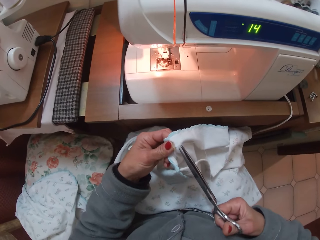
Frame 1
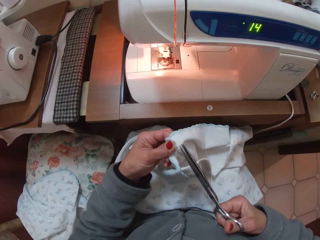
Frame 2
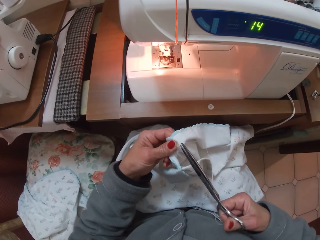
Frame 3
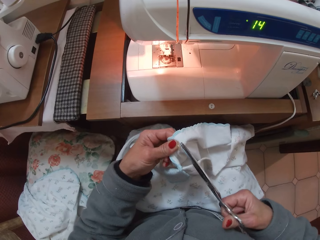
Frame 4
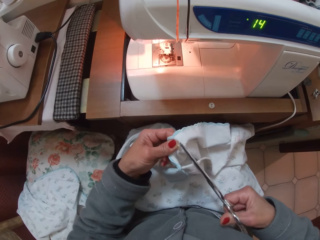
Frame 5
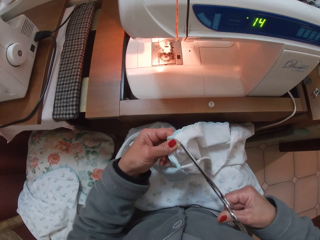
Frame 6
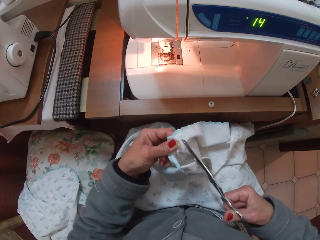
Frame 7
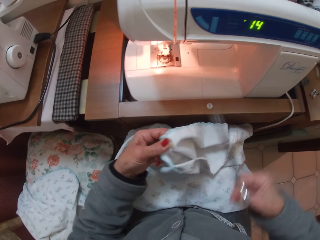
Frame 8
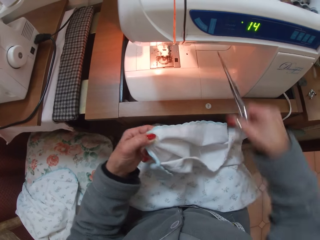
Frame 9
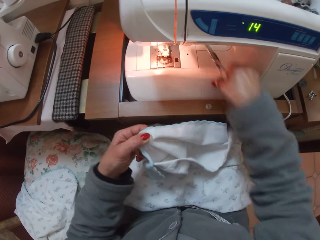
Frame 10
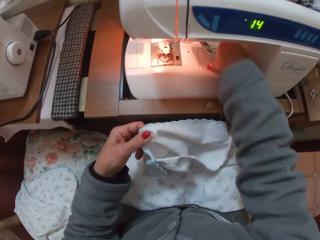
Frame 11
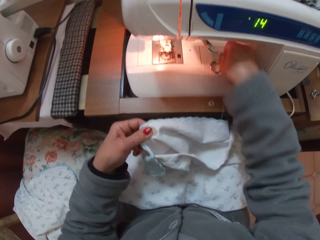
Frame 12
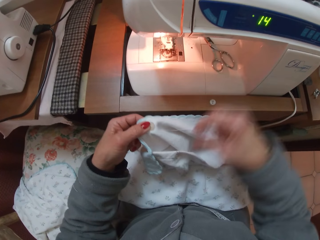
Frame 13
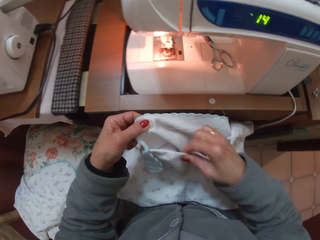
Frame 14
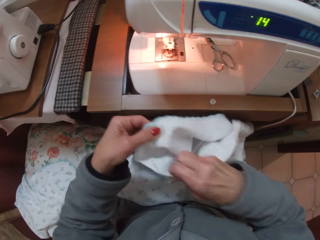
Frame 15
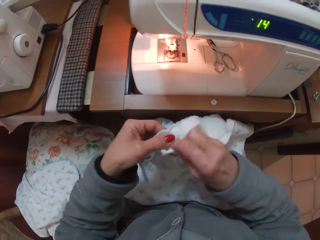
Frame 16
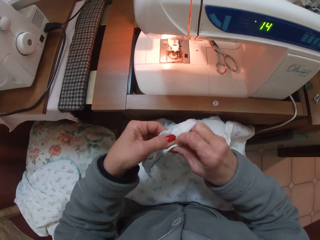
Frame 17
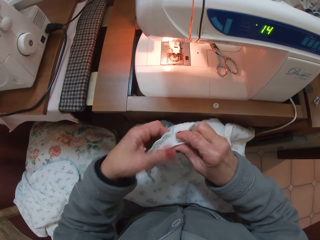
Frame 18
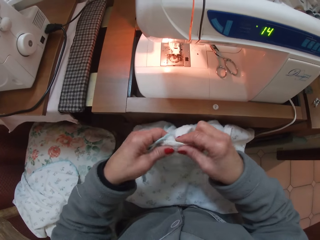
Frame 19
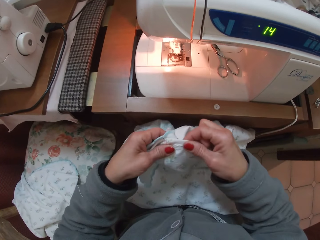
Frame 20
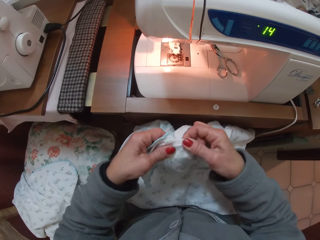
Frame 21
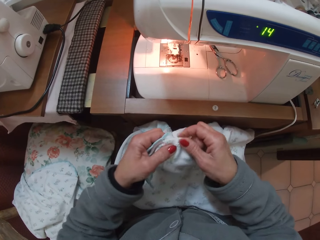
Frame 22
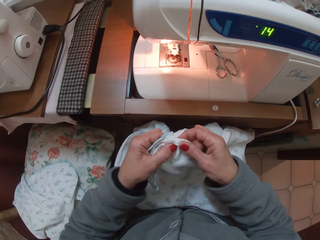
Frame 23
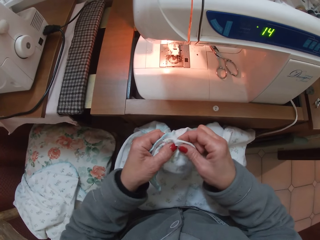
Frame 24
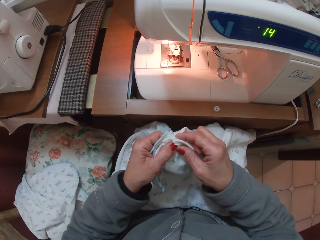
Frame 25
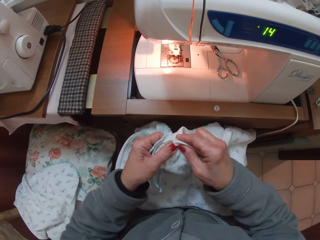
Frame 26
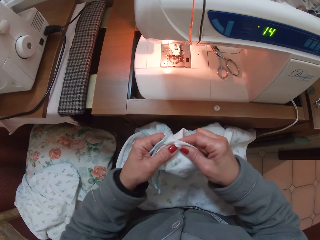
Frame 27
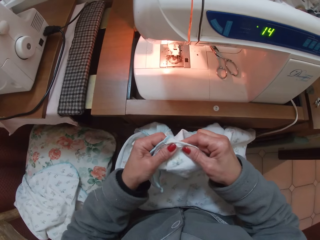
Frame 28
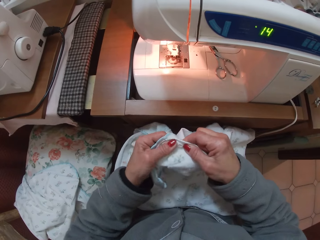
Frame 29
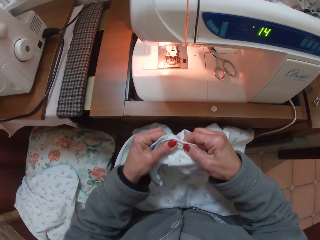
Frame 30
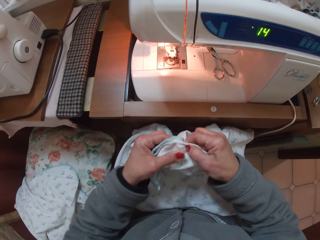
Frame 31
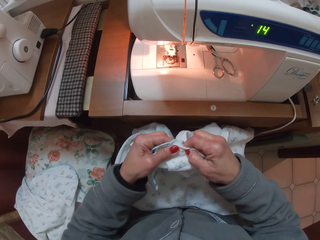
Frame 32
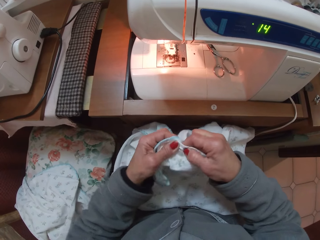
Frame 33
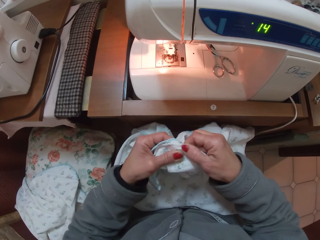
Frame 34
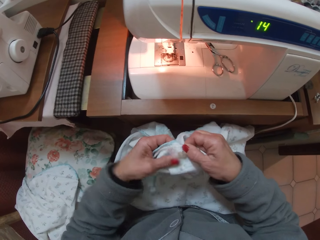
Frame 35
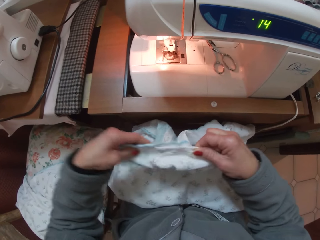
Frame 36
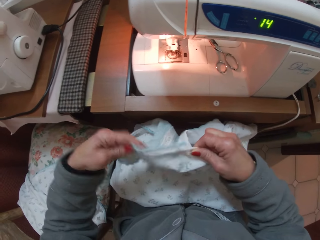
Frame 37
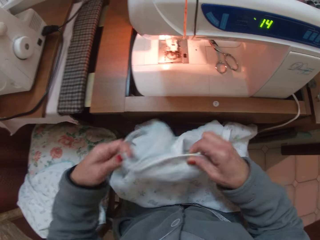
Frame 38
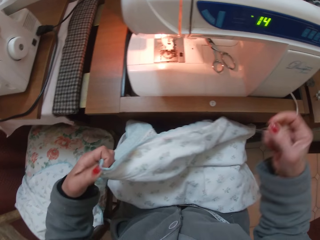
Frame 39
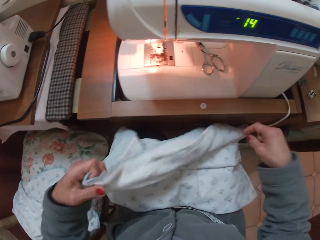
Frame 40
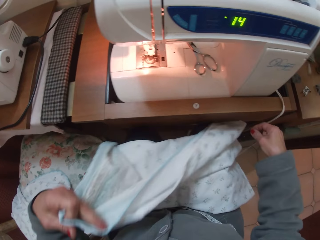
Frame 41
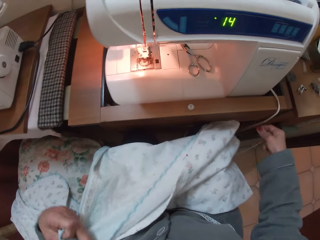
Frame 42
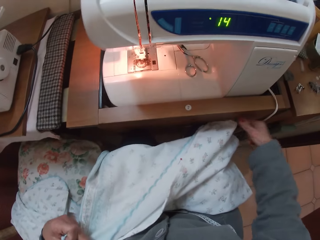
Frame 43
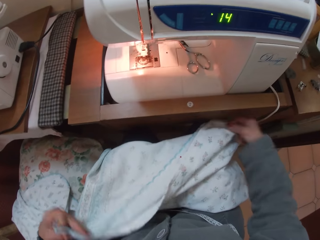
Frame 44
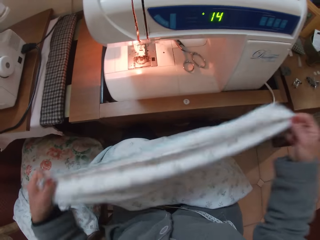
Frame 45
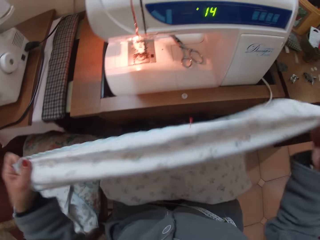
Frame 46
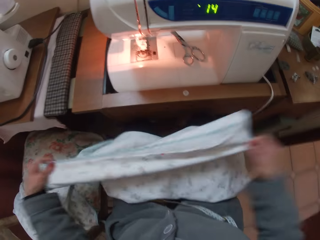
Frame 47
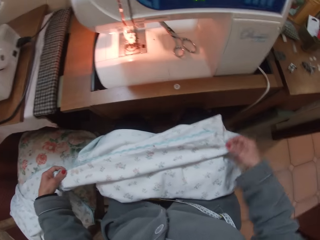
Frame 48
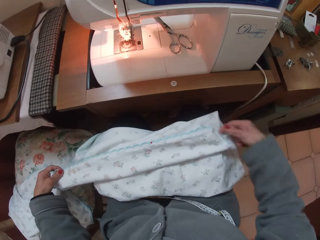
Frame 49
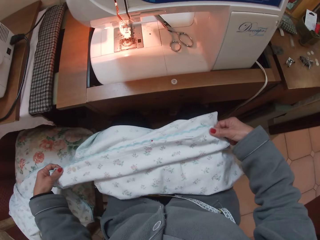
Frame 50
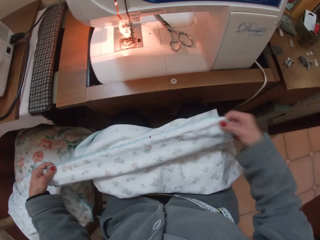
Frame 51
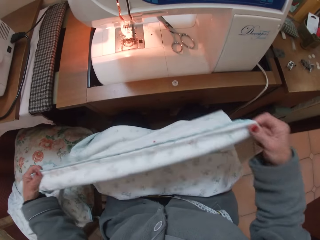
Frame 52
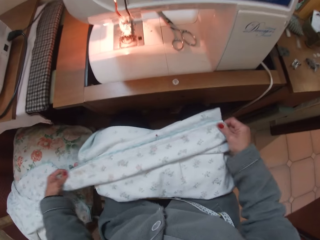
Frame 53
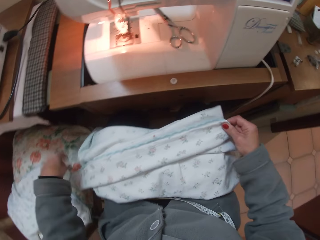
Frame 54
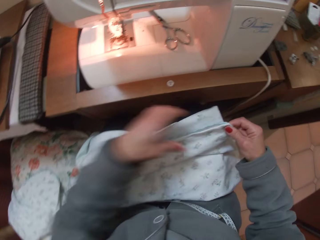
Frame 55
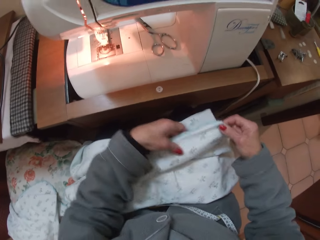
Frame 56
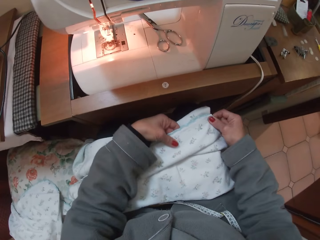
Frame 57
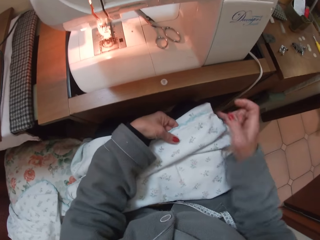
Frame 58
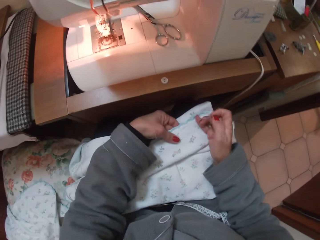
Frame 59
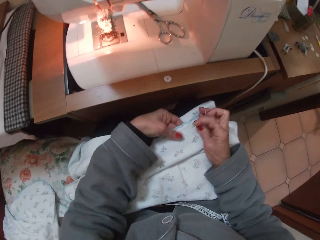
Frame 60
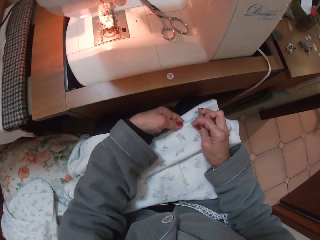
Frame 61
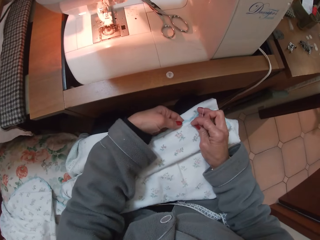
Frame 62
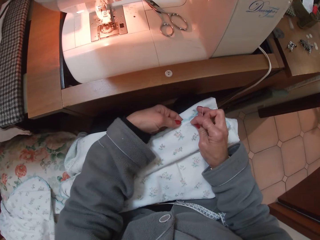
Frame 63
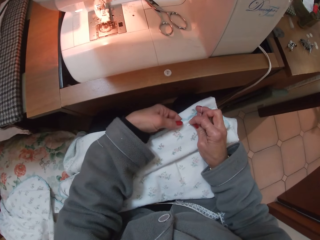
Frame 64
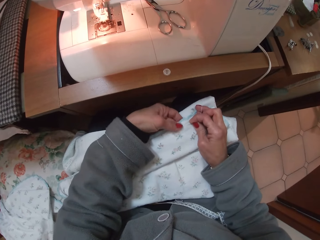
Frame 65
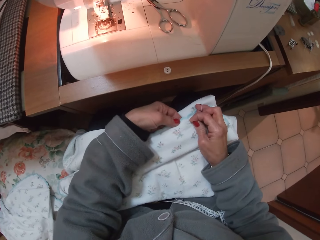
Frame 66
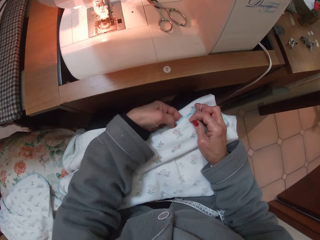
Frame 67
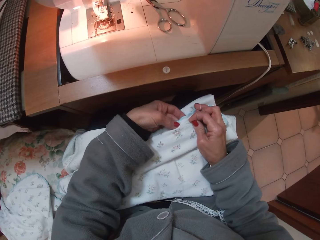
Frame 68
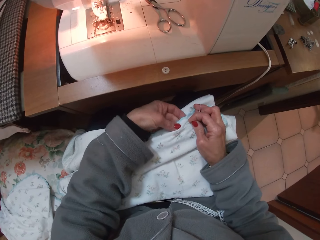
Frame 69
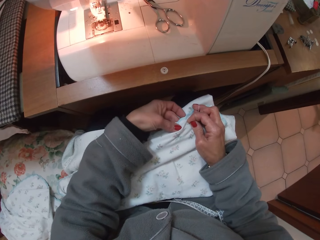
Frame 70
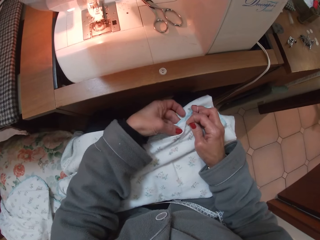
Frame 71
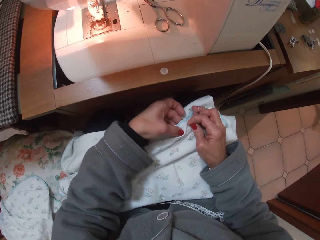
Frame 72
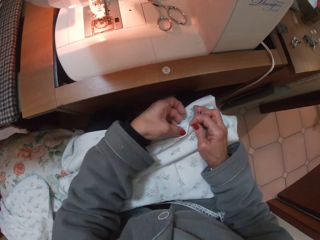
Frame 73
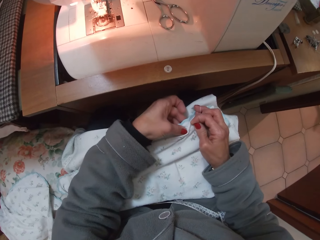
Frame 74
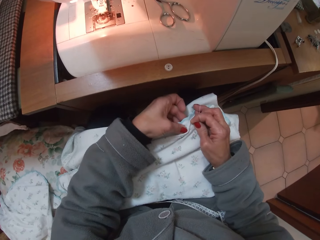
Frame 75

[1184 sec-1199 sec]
The camera wearer cuts a thread with the scissors. They drop the scissors on the sewing machine. They adjust the piece of cloth with both hands. They button up the cloth. They lift up the piece of cloth. They stretch the cloth. They sew the piece of cloth with the threaded needle.

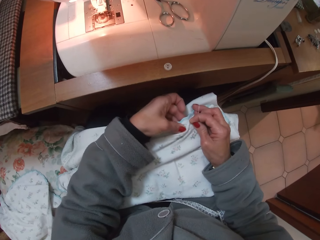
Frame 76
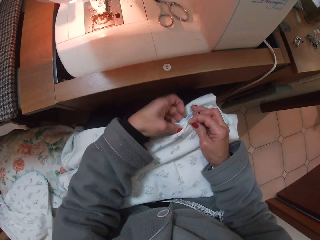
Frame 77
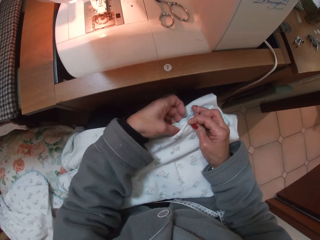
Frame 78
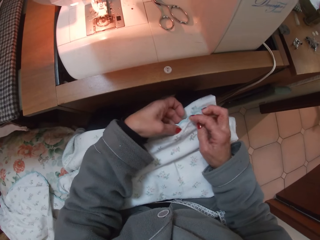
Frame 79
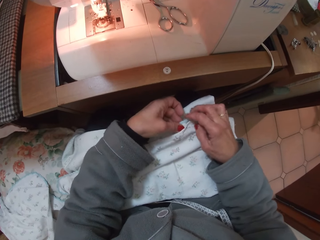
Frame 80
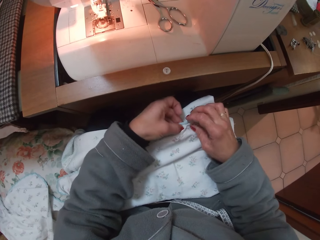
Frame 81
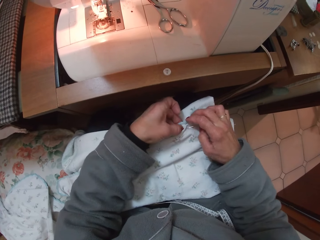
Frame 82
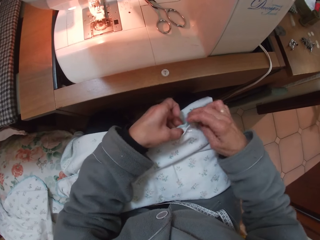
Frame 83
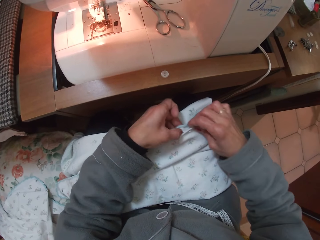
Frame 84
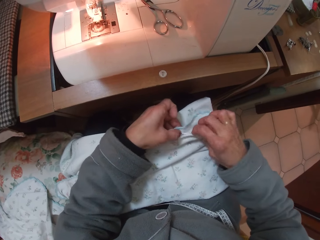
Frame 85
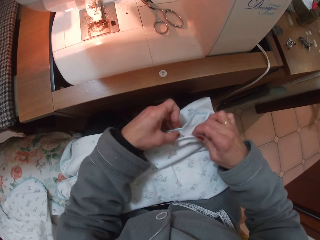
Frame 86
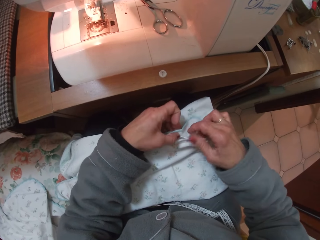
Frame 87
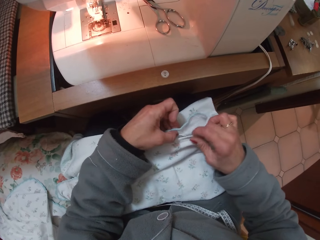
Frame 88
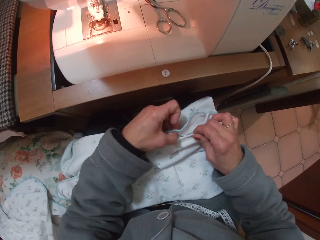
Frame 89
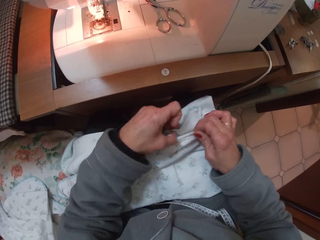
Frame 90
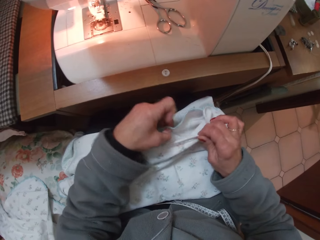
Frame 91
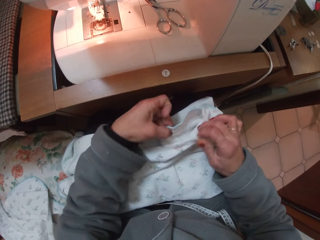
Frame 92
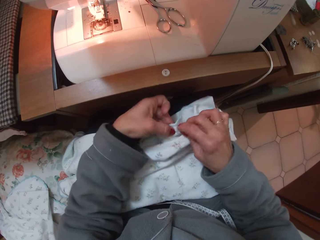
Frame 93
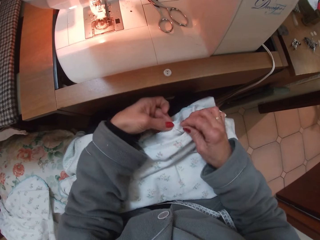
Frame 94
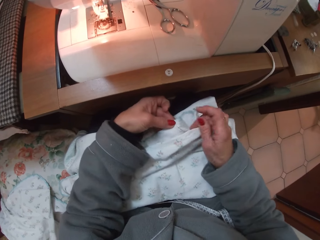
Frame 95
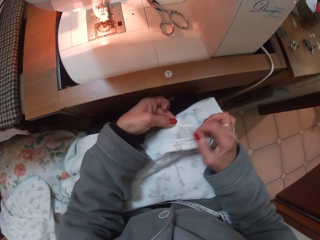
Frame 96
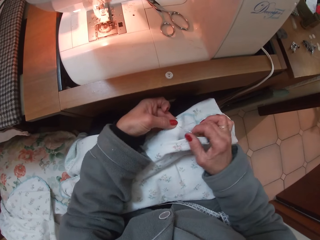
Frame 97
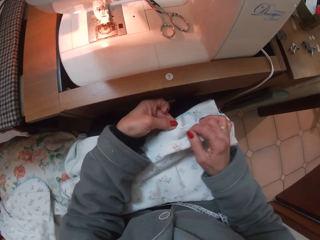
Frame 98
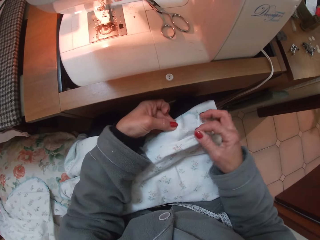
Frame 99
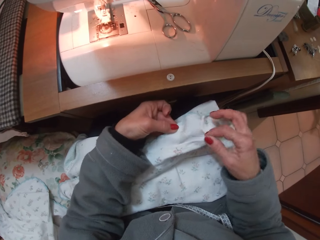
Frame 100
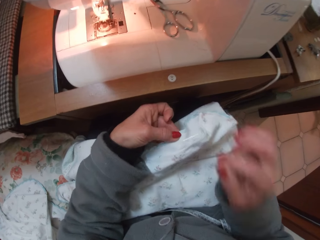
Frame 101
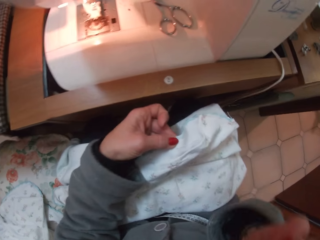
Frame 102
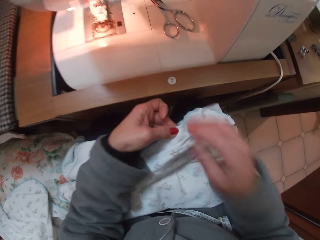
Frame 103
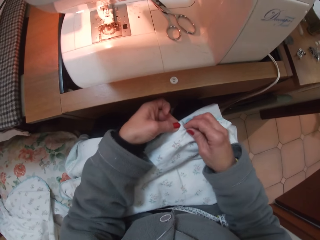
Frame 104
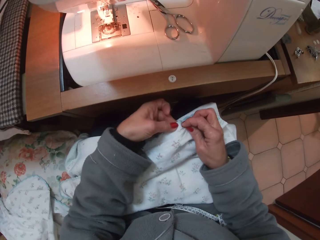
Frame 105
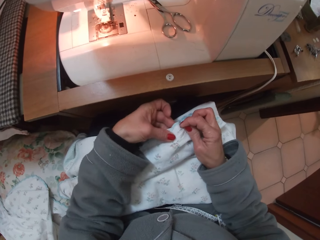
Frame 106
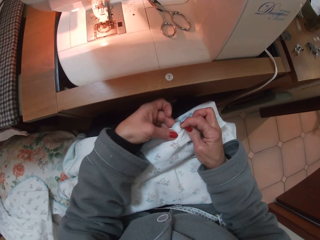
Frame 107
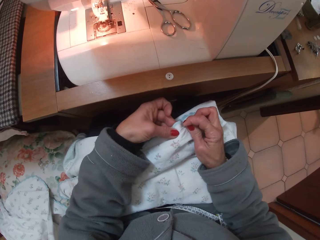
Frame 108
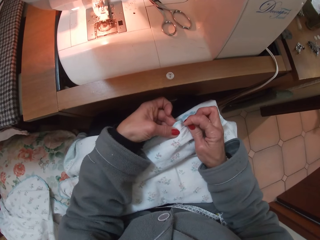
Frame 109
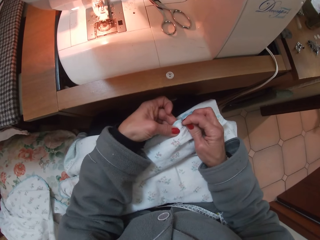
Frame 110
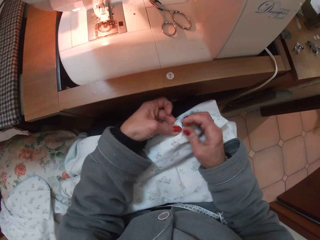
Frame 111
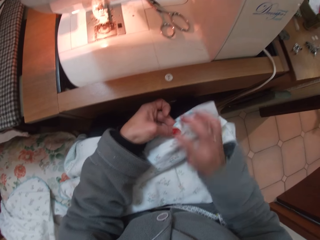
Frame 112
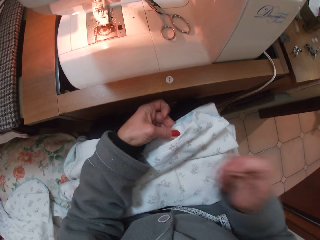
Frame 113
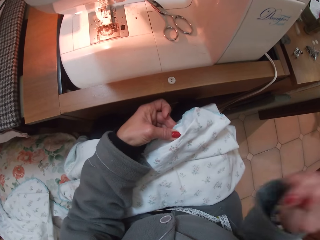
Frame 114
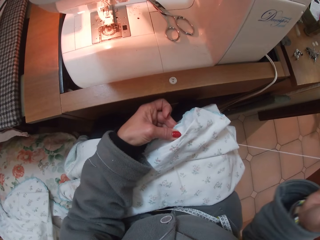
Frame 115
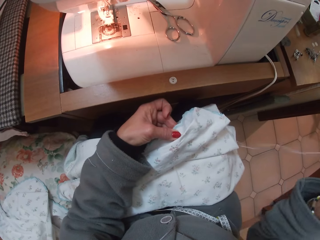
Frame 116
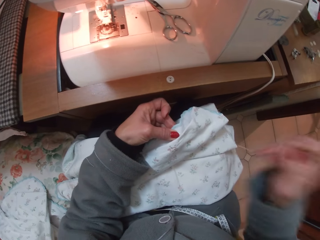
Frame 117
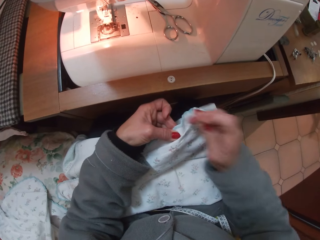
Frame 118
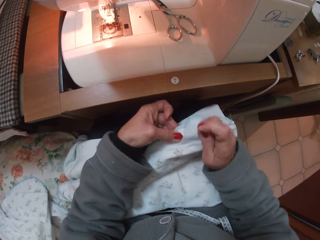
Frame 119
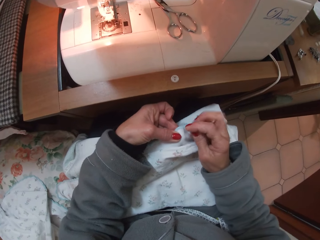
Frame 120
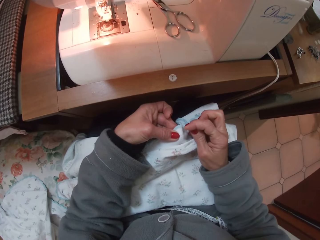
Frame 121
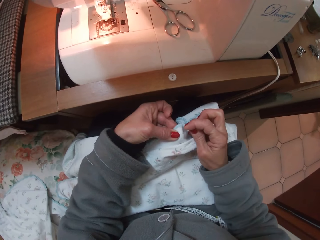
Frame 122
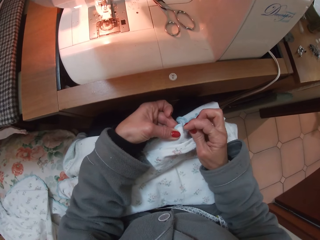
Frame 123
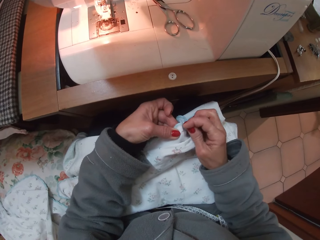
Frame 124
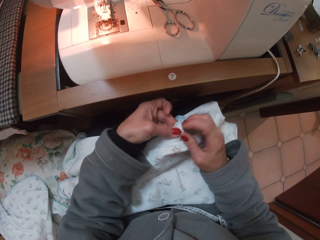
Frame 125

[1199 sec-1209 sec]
The camera wearer inserts the point of the right needle in a stitch.
